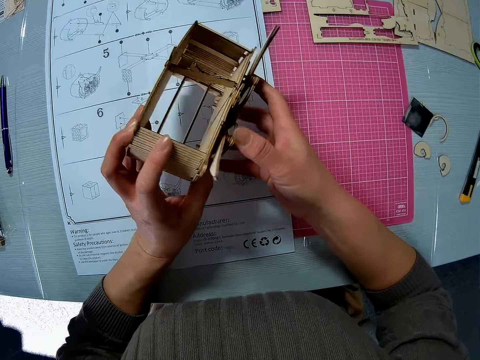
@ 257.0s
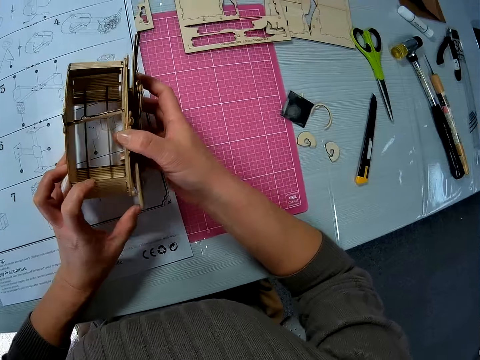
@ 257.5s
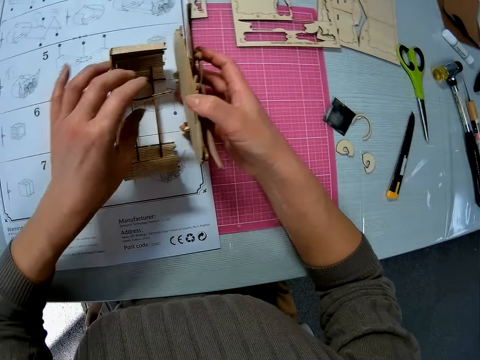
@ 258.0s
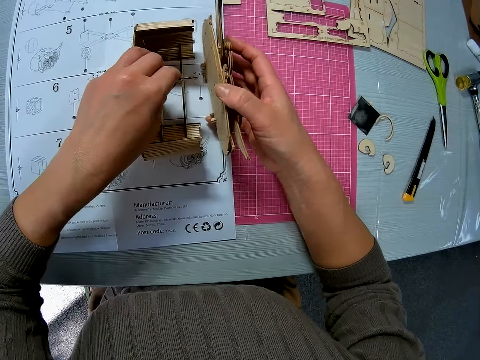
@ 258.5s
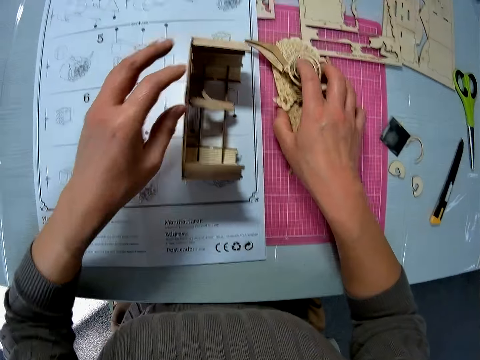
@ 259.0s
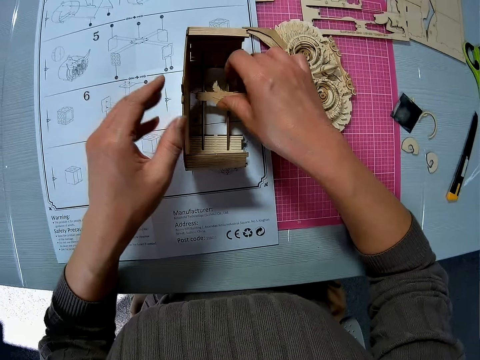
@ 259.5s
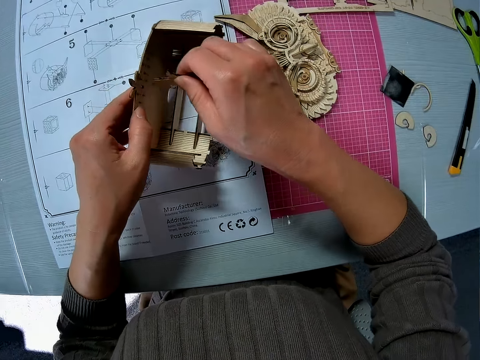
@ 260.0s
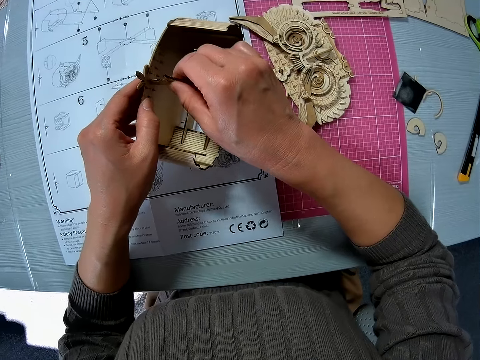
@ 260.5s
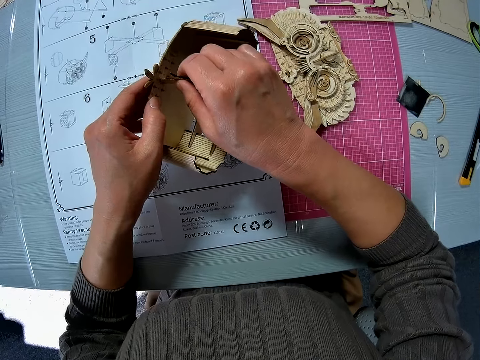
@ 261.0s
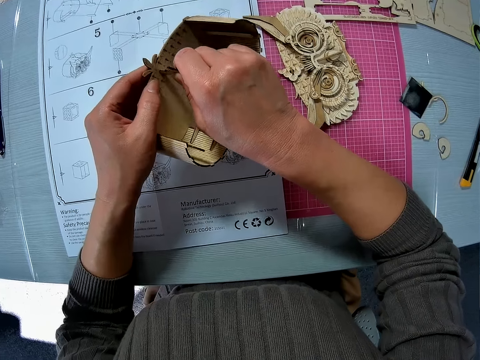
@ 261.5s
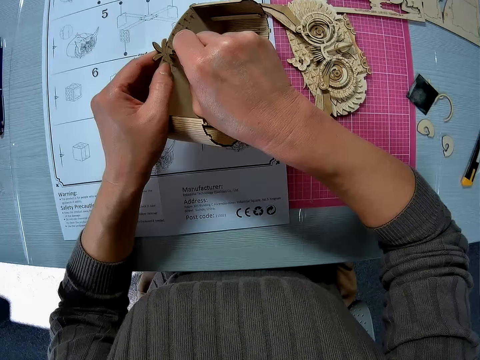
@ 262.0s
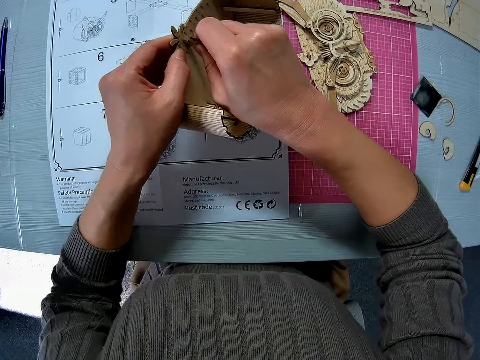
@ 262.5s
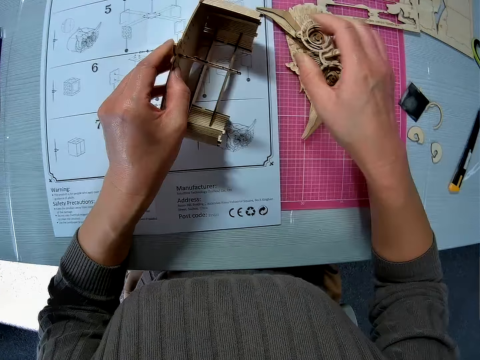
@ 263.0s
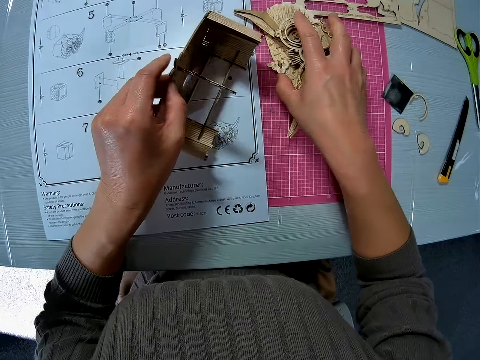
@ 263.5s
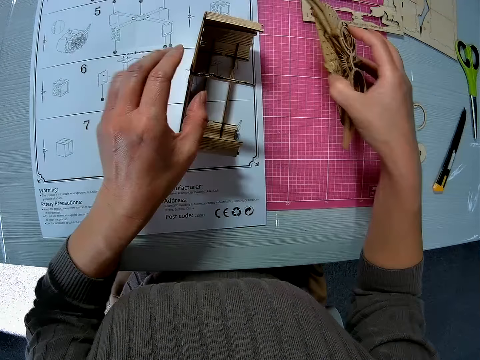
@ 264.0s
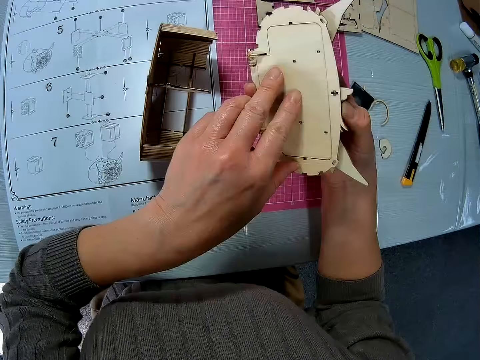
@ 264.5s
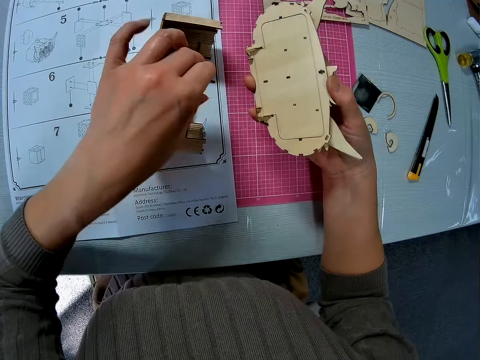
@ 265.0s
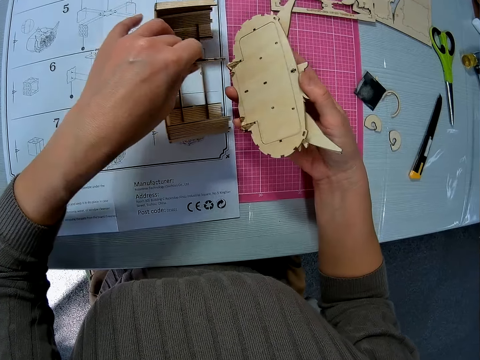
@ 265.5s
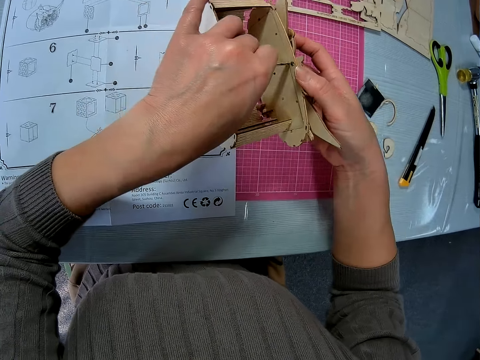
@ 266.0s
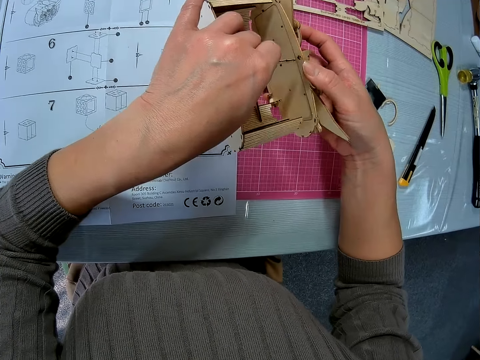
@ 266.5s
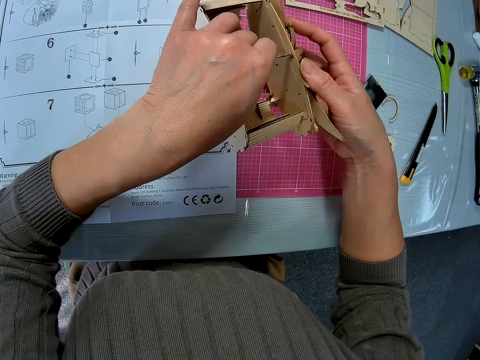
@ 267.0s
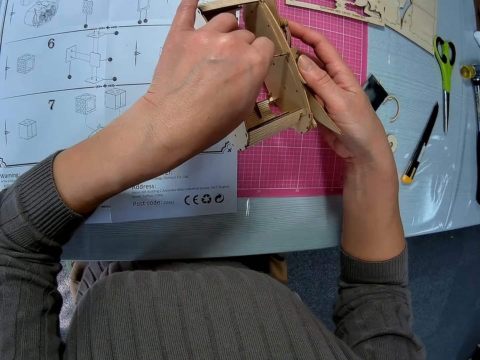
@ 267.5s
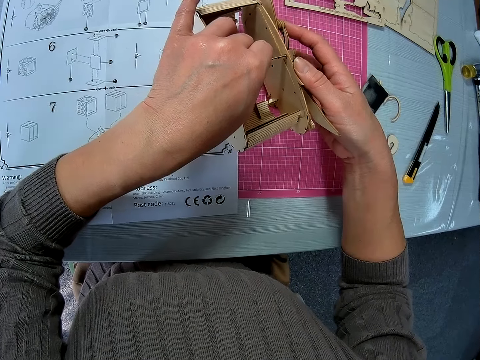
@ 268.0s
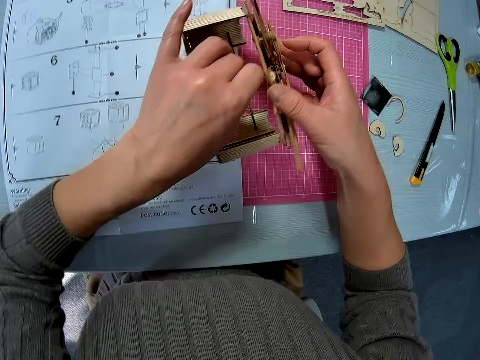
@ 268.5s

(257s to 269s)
The camera wearer puts the top part of the 3D owl puzzle model on the table. They put a laser cut wood craft kit on the bottom part of the 3D owl puzzle model. They fix a wooden piece back into the wooden part. They pick the top part of the 3D owl puzzle model from the table. They hold the bottom part of the 3D owl puzzle model. They put the top part and the bottom part of the 3D owl puzzle model together.

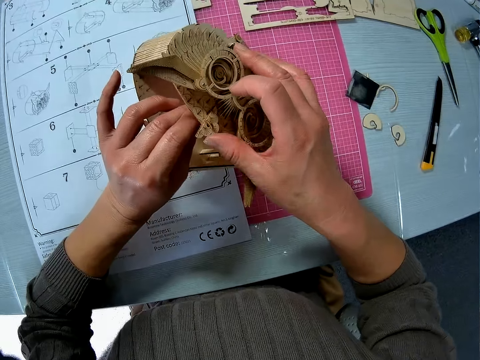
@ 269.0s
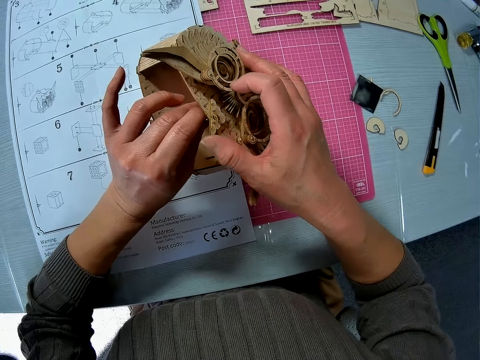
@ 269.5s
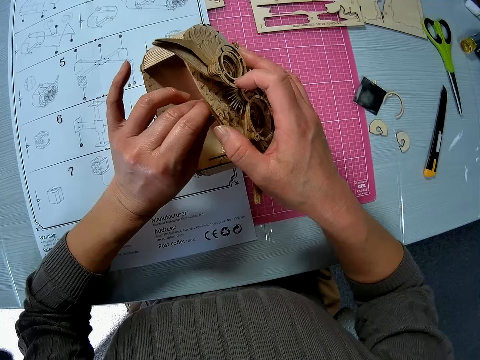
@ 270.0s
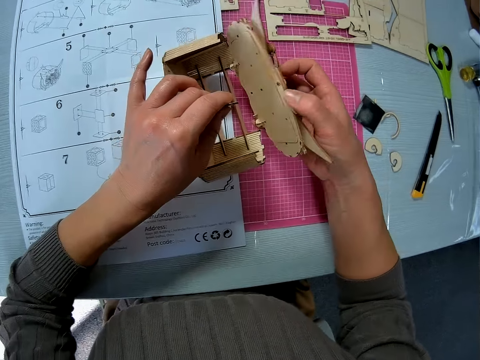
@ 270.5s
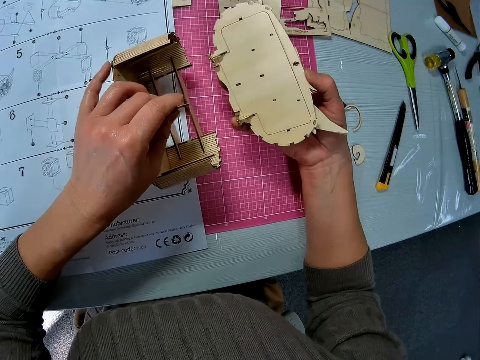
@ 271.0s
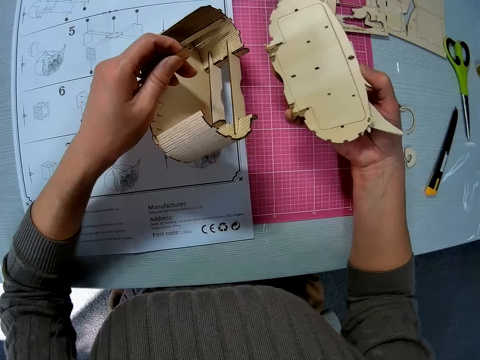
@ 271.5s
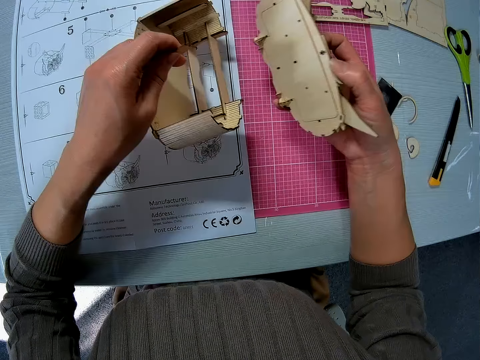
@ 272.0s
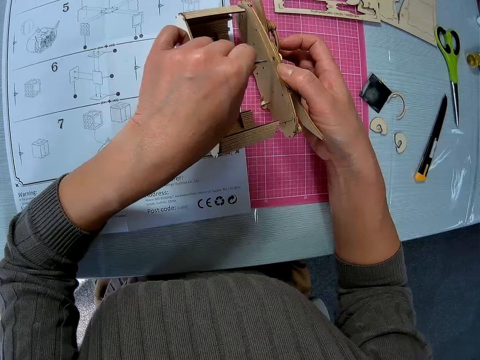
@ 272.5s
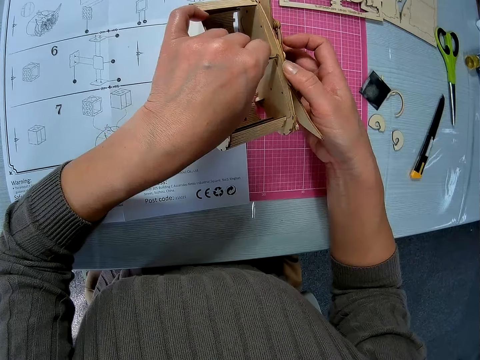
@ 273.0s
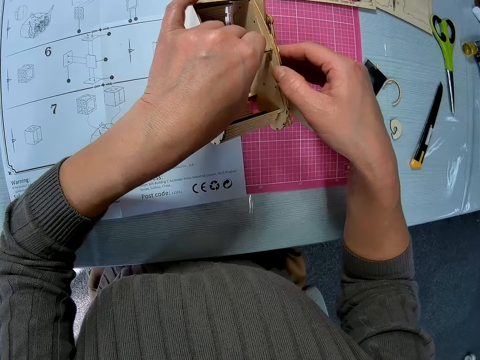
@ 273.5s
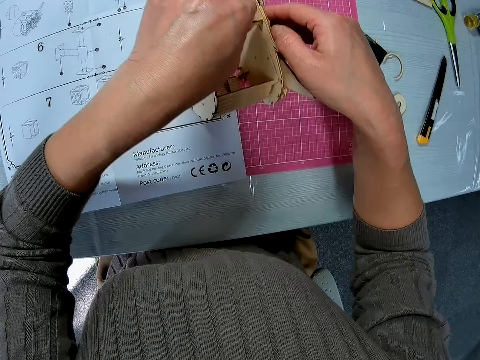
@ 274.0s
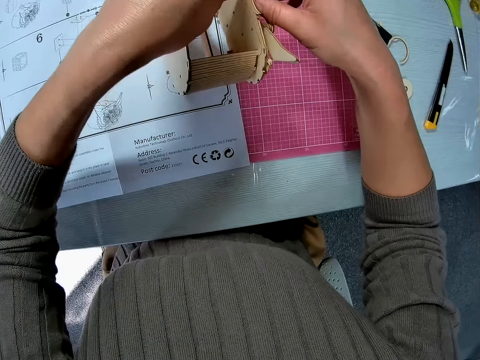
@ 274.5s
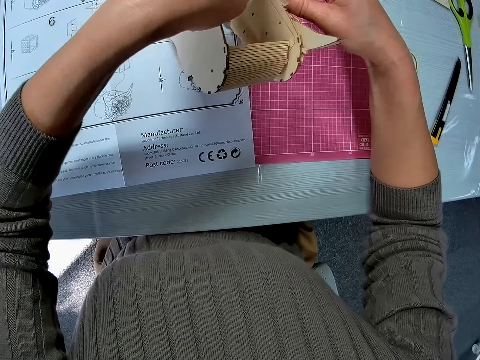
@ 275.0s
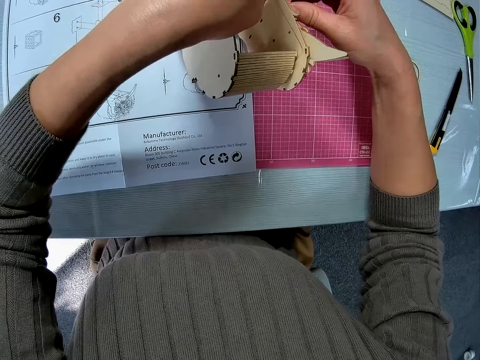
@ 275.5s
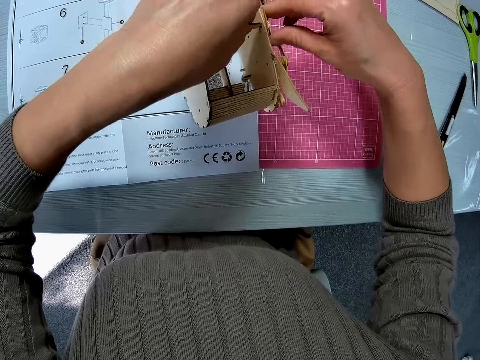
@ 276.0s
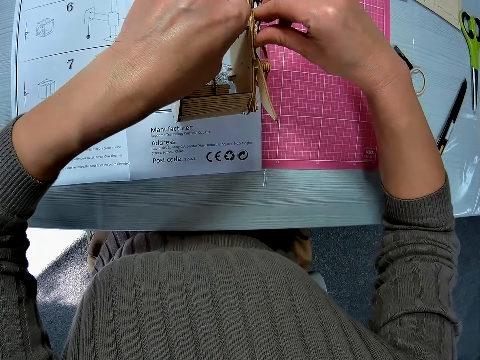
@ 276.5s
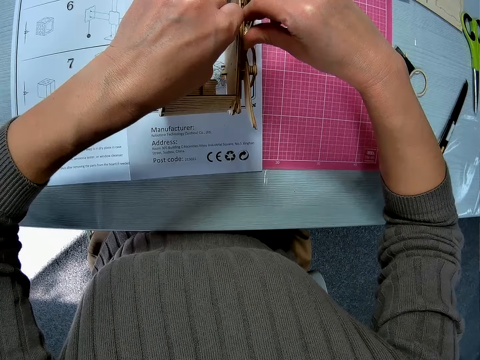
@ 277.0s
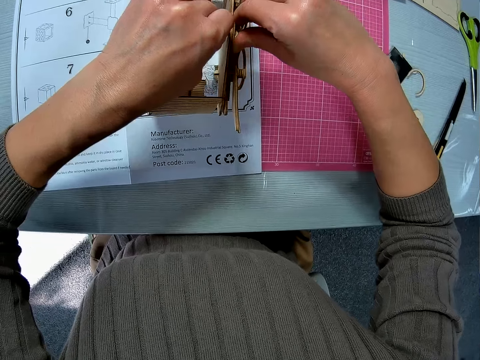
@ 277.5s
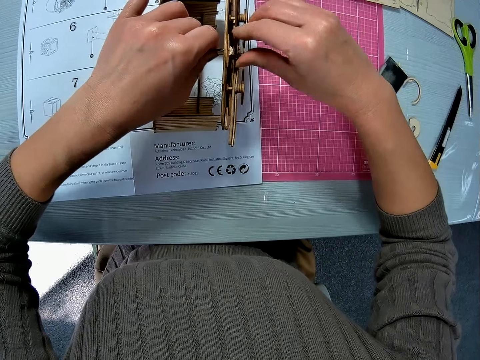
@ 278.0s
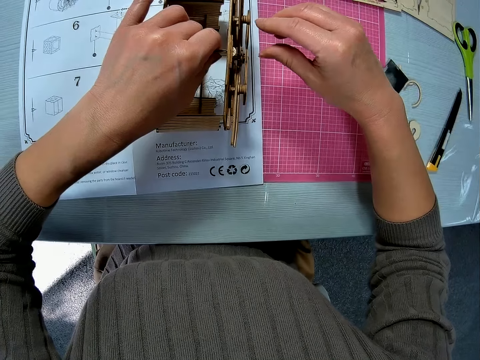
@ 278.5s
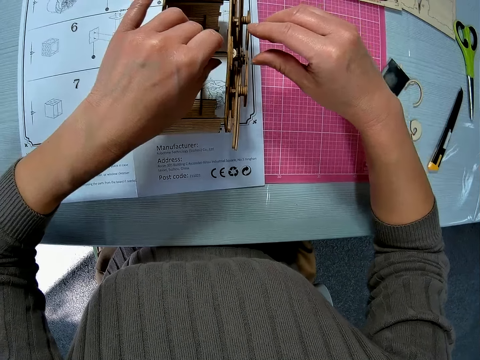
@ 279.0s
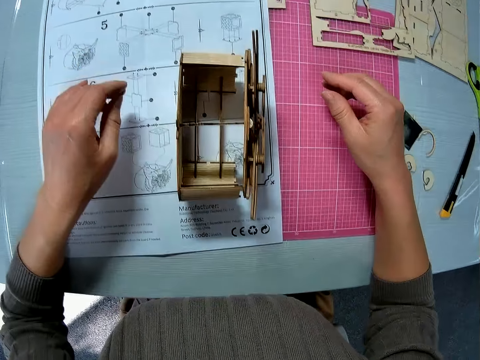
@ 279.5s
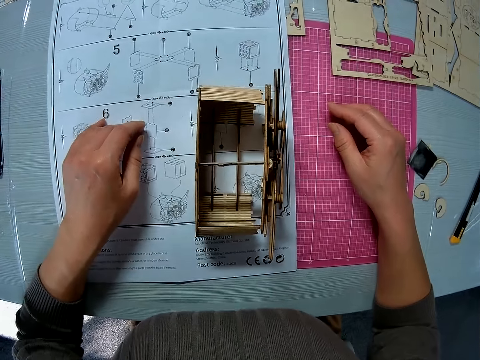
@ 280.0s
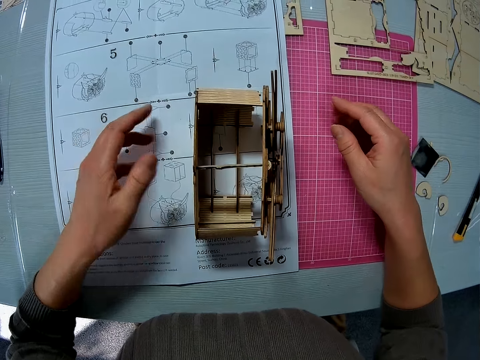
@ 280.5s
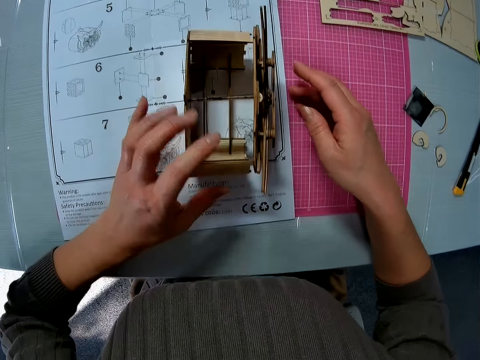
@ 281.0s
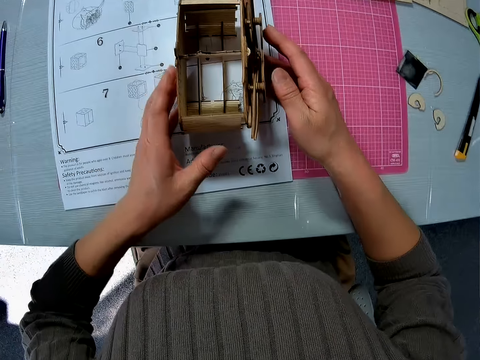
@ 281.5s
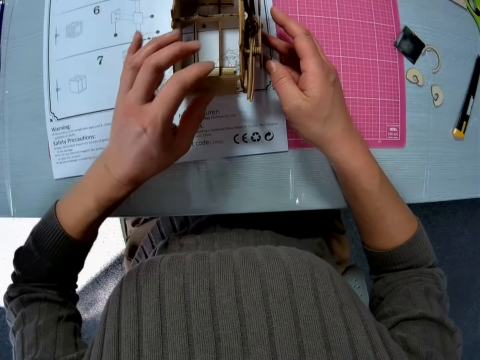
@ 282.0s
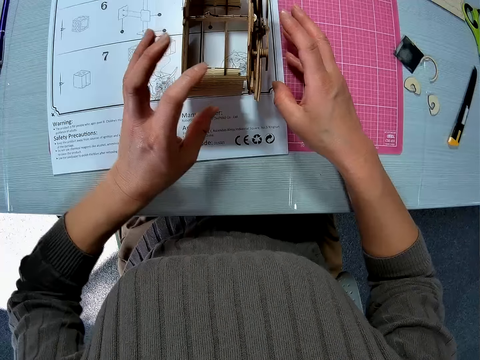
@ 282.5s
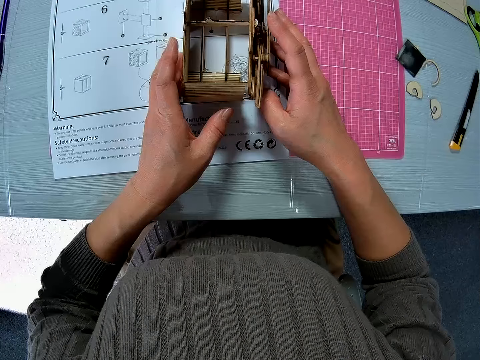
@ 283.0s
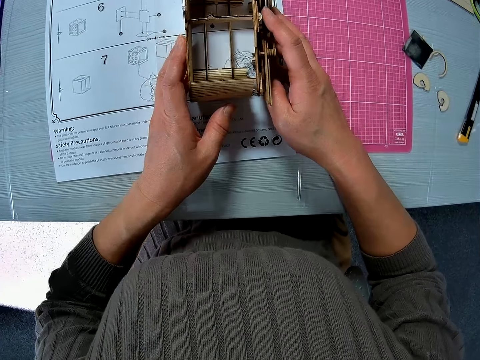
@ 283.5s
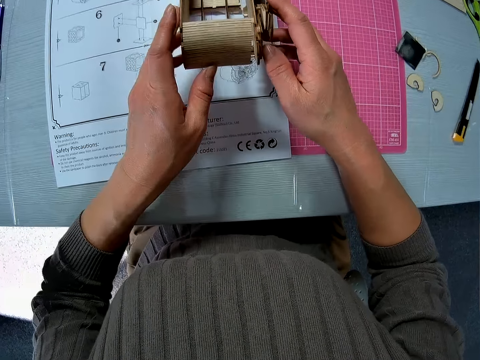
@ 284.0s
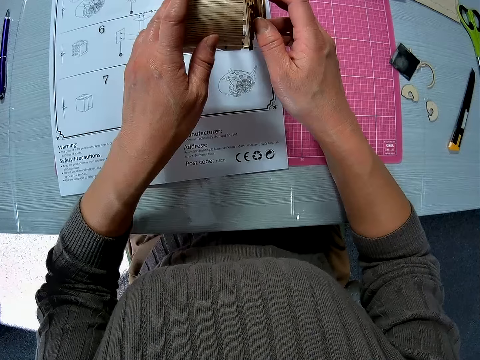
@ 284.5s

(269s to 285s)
The camera wearer looks at the top part of the 3D owl puzzle model. They put the top part and the bottom part of the 3D owl puzzle model together. They look at the 3D owl puzzle model.
